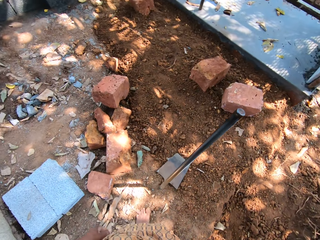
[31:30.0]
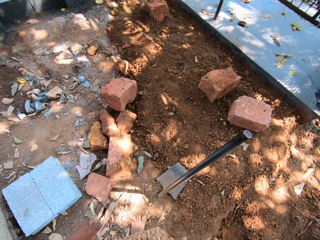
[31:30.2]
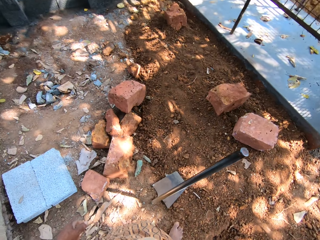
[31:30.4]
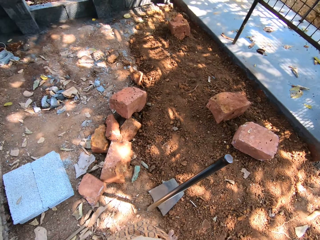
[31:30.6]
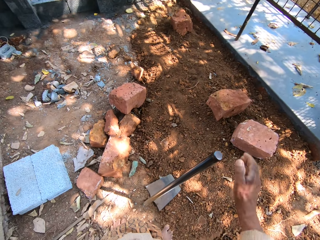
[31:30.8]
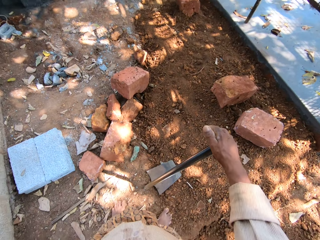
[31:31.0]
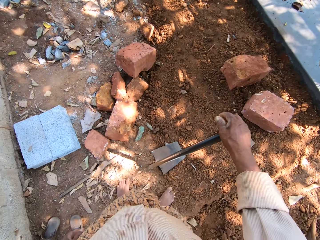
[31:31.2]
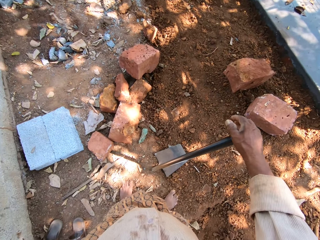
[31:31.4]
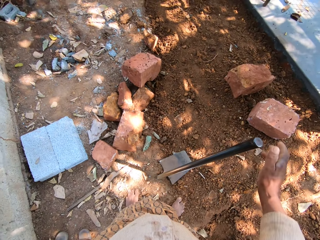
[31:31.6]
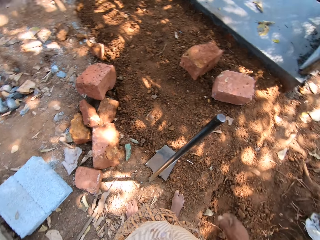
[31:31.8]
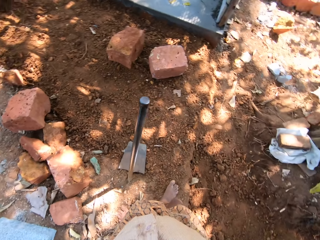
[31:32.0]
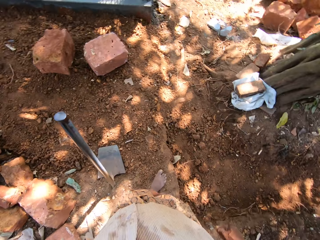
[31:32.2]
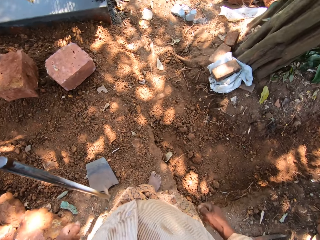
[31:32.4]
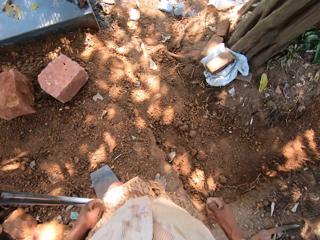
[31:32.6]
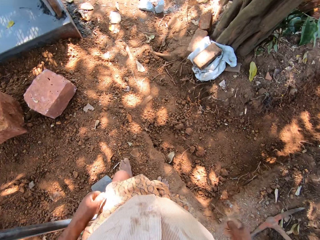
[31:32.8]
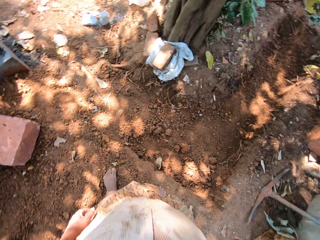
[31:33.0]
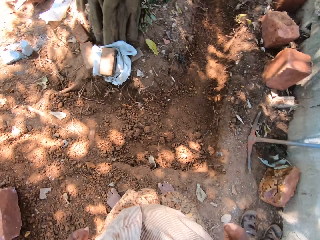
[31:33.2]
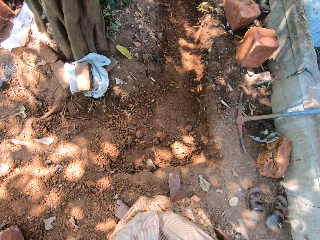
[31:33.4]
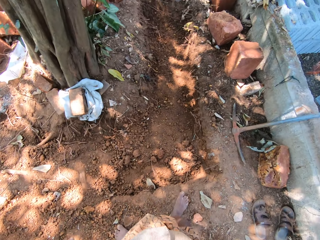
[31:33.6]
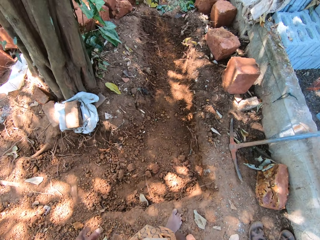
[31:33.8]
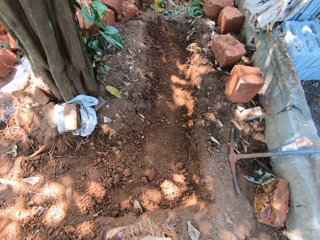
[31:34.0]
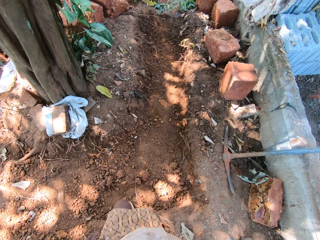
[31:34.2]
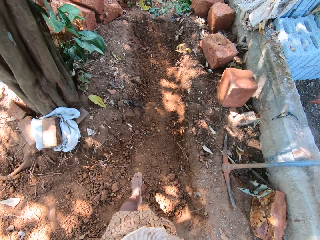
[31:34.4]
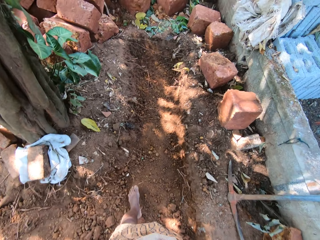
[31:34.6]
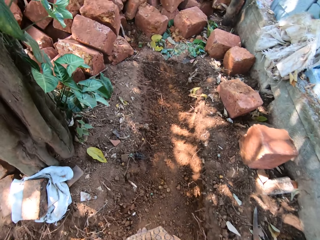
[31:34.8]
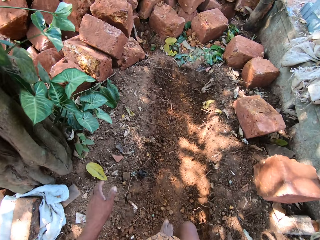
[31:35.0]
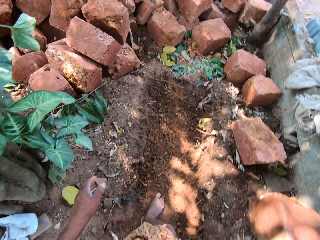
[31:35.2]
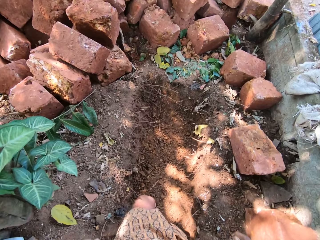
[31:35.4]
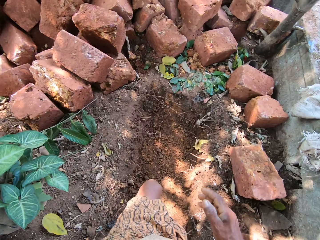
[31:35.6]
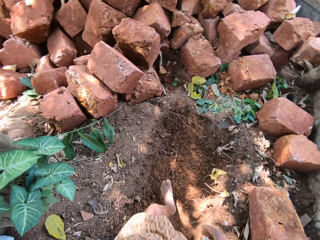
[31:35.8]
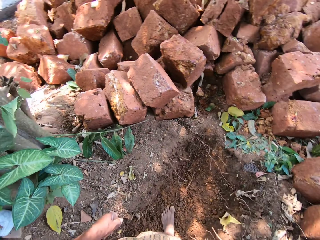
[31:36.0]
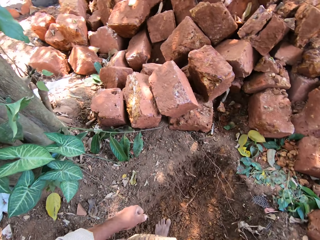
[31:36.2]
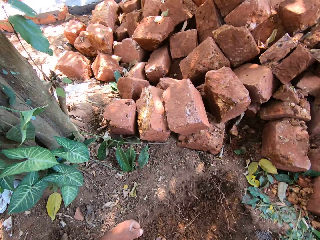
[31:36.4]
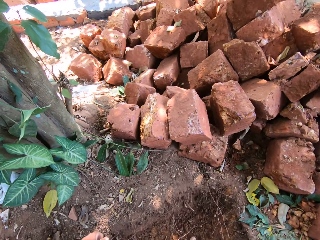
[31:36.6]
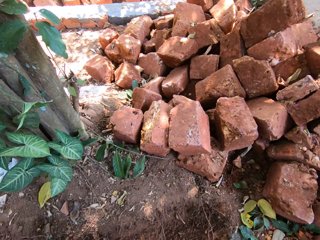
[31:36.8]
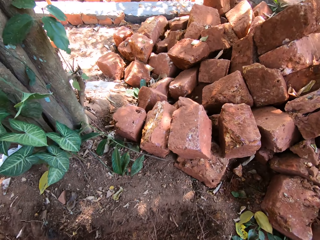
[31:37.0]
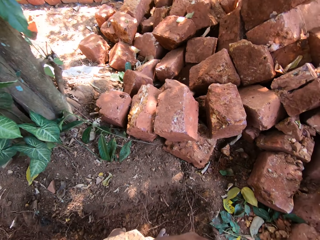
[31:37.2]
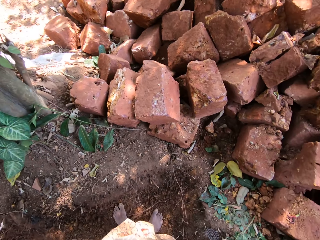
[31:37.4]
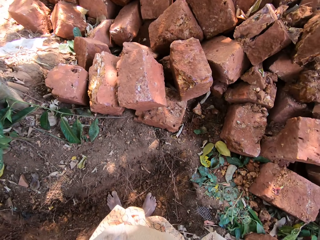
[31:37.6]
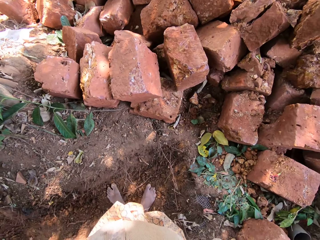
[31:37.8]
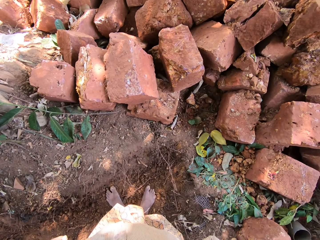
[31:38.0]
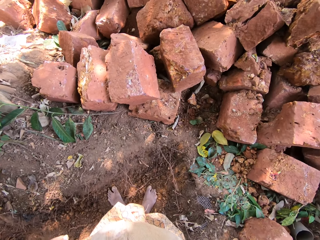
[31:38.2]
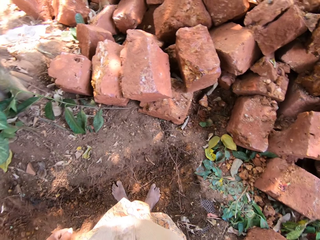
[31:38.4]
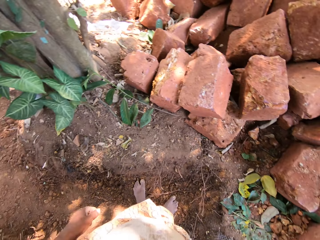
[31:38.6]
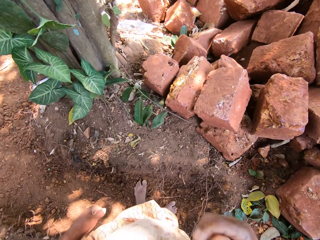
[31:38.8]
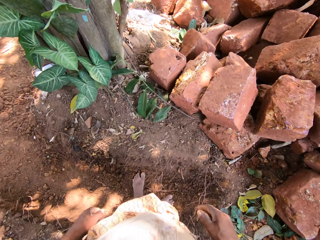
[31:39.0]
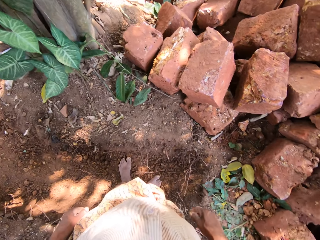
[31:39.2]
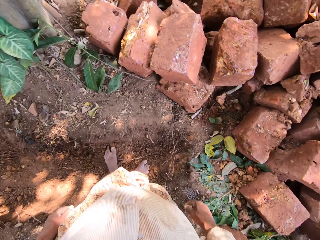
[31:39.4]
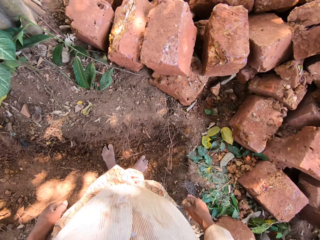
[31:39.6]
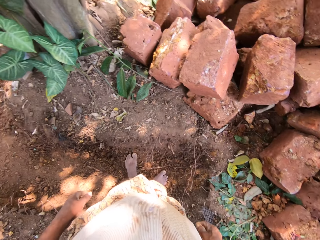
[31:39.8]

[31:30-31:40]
The camera wearer touches the digging hoe with his right hand. He picks up the hoe. He walks in the pit and walks around the farm.

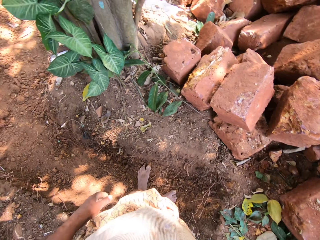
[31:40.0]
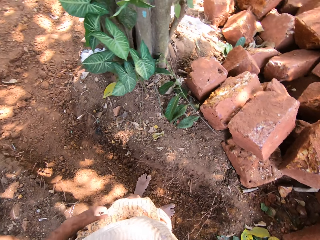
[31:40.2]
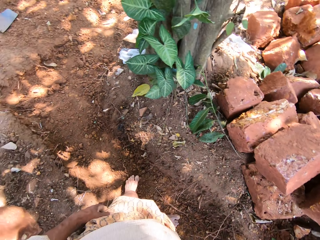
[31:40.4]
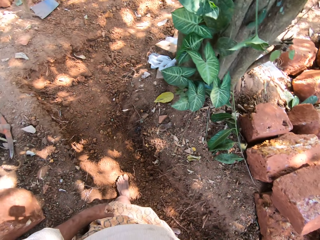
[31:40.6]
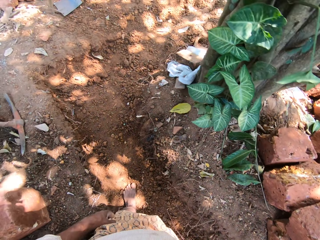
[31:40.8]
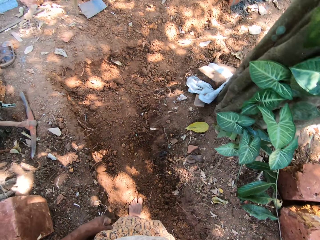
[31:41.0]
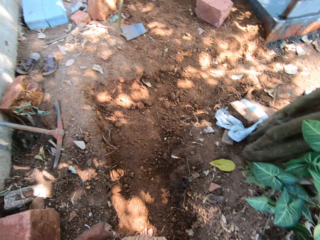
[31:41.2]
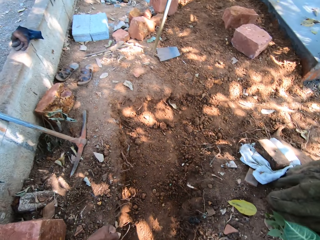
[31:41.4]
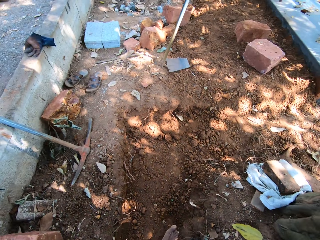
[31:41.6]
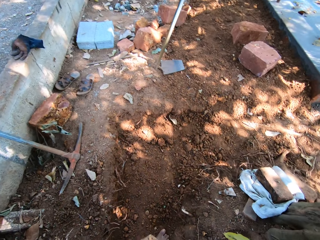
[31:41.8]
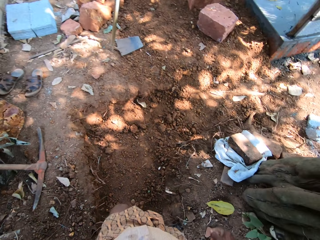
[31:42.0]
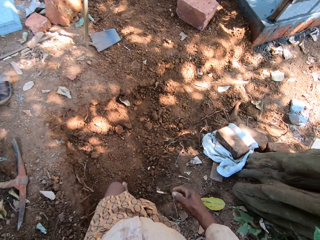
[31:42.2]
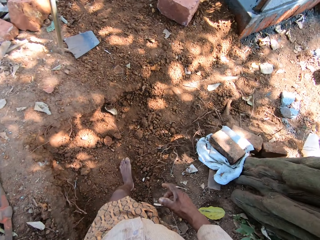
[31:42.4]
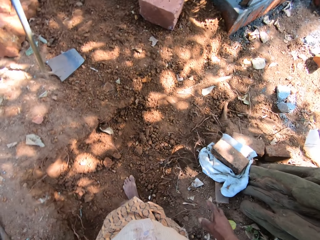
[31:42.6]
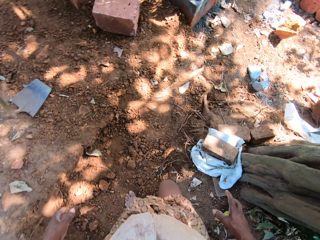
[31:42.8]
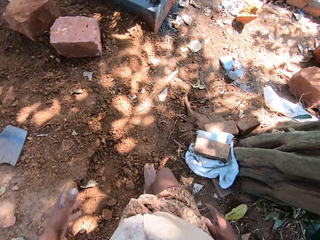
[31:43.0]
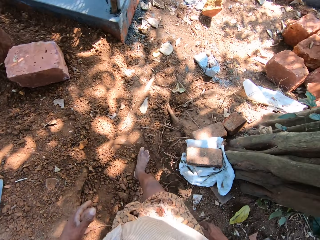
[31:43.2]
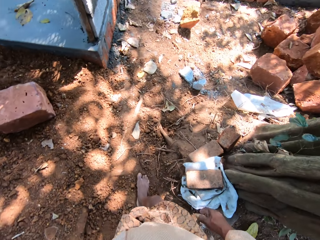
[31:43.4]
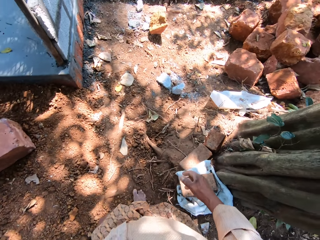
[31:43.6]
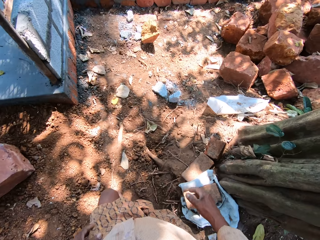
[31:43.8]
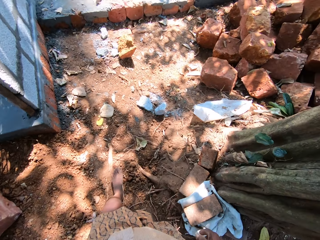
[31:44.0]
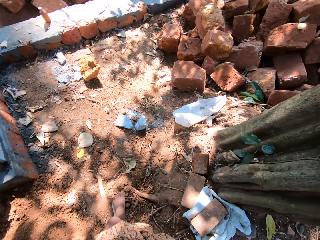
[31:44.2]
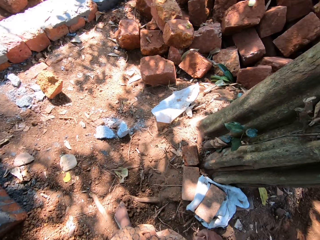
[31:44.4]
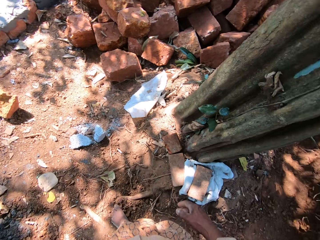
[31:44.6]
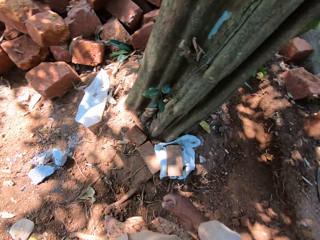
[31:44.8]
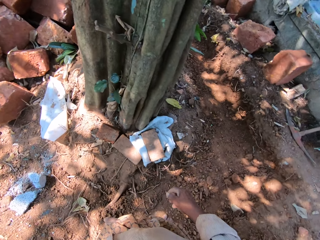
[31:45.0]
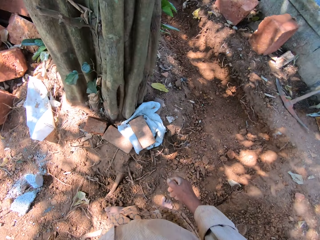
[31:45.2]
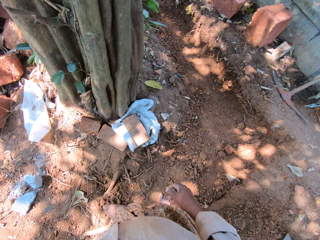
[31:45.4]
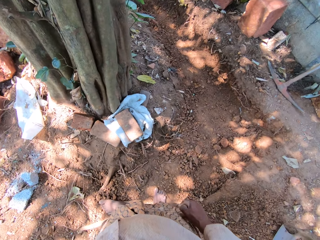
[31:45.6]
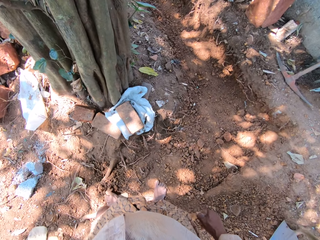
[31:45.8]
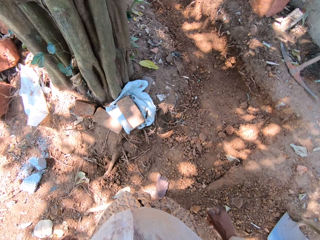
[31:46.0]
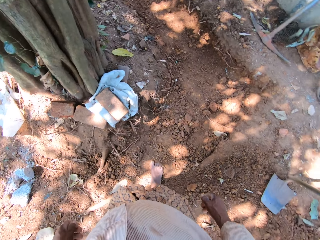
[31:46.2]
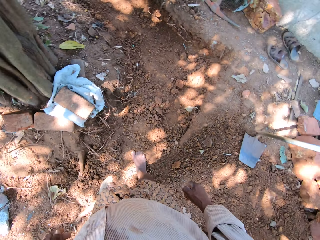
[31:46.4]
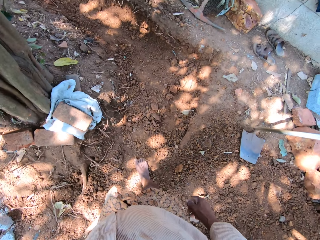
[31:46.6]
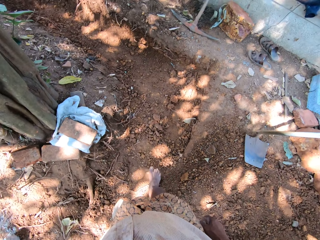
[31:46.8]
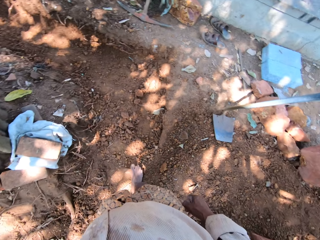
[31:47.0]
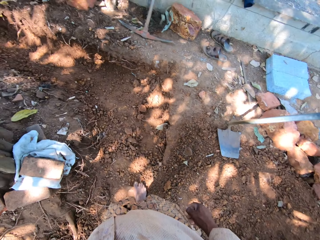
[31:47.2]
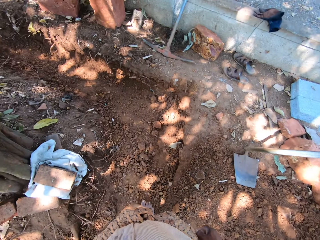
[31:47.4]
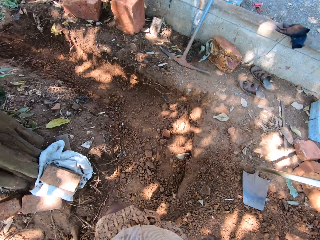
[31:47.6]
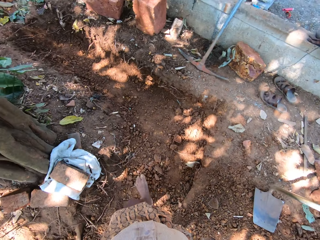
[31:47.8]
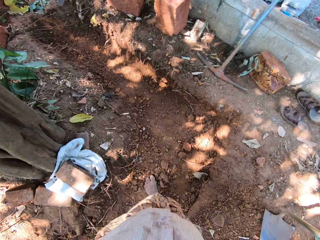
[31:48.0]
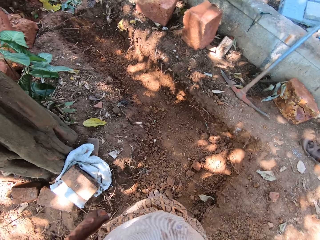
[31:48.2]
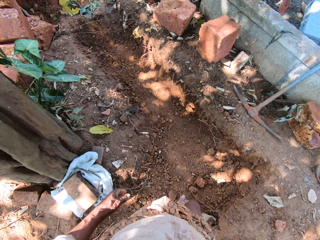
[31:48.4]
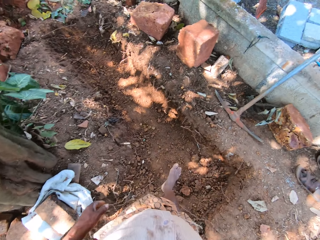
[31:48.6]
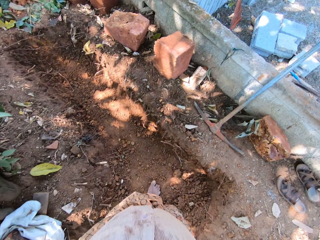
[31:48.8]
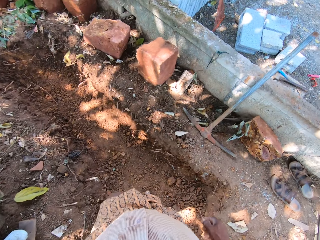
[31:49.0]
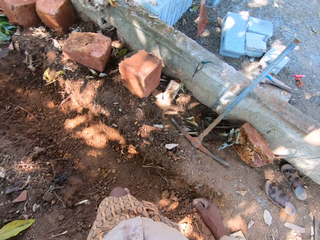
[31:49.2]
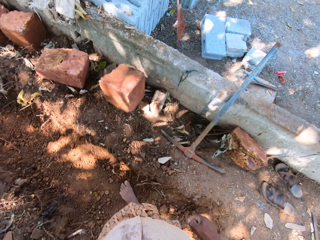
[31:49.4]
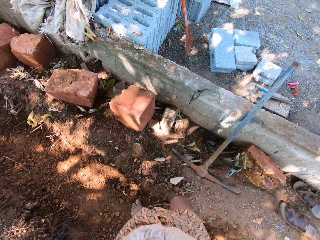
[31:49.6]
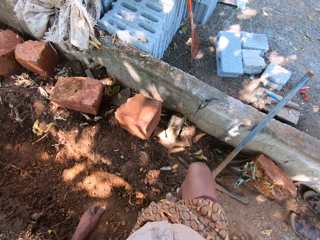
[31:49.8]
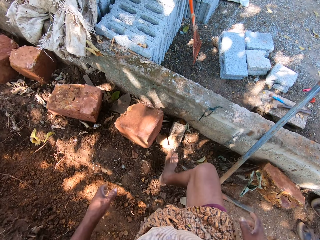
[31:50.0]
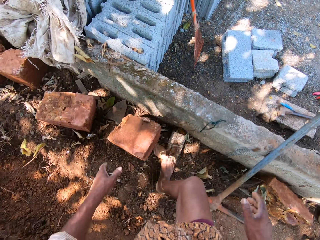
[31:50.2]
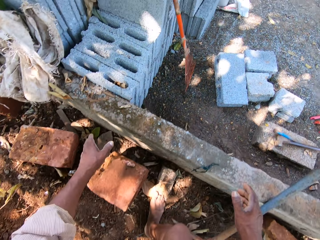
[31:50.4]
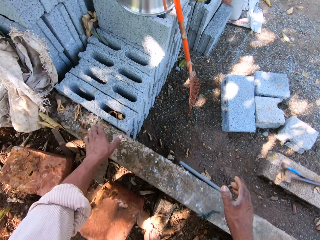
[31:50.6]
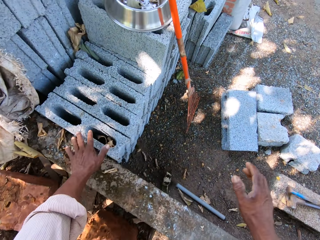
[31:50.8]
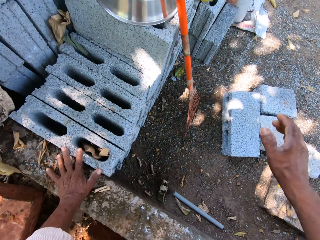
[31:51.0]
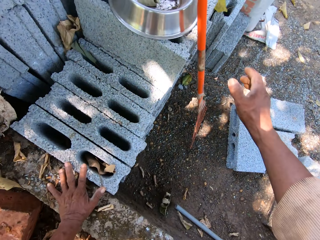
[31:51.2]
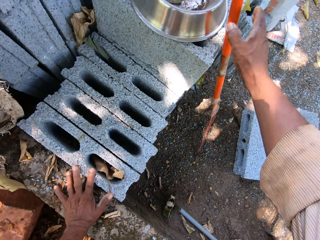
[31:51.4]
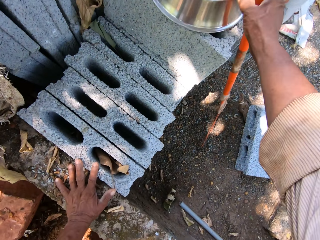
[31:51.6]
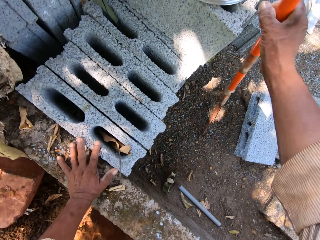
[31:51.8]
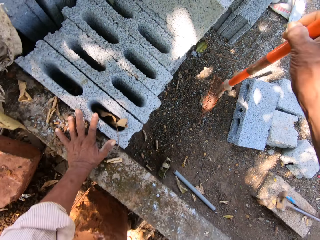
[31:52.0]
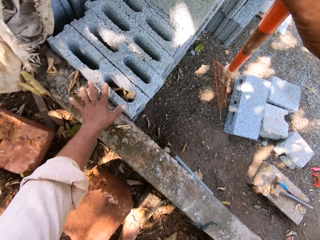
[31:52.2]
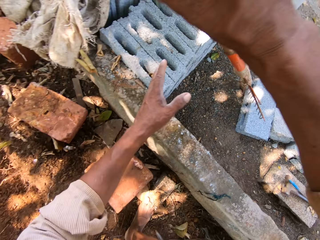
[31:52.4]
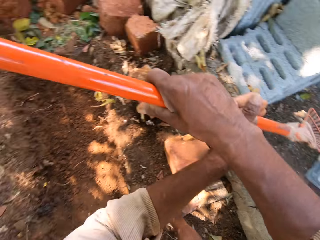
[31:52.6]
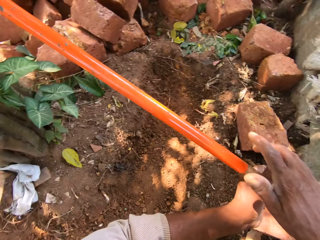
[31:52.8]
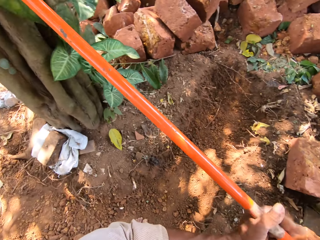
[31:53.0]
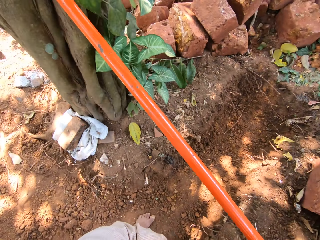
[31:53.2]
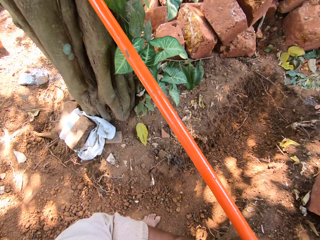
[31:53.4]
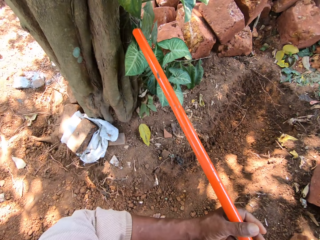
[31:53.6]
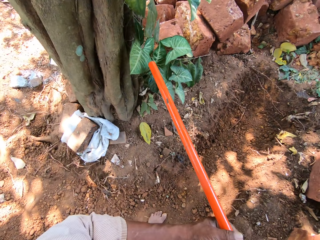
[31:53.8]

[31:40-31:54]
The camera wearer walks in the pit. He climbs out of the pit. He touches a slab with his left hand. He picks up a rake on the ground with his right hand. He holds the rake with both hands.
